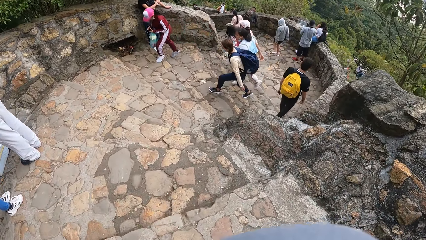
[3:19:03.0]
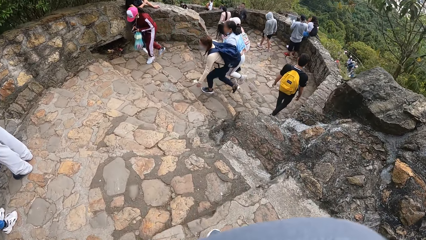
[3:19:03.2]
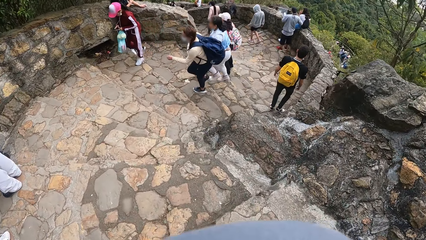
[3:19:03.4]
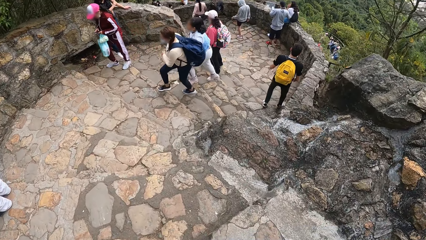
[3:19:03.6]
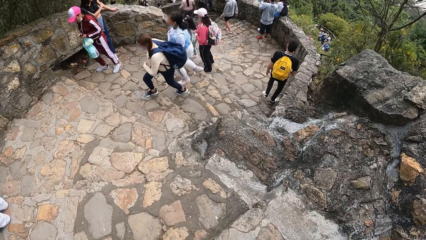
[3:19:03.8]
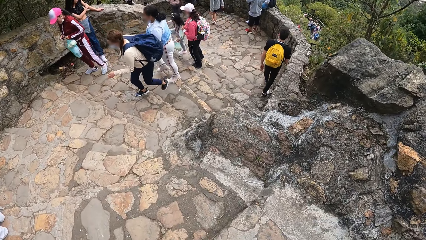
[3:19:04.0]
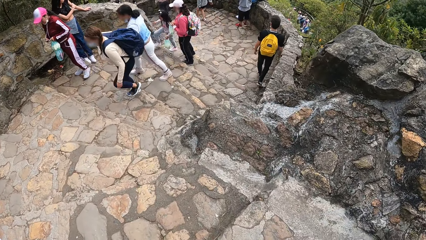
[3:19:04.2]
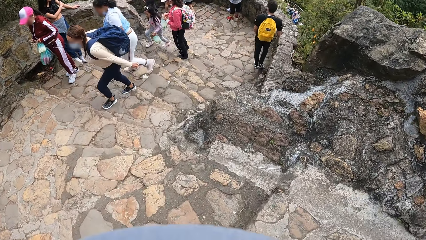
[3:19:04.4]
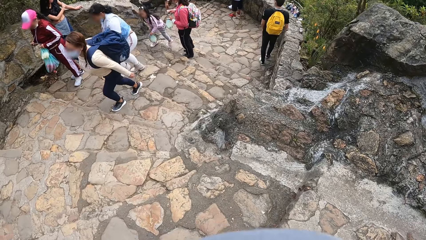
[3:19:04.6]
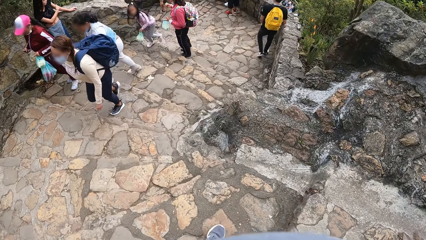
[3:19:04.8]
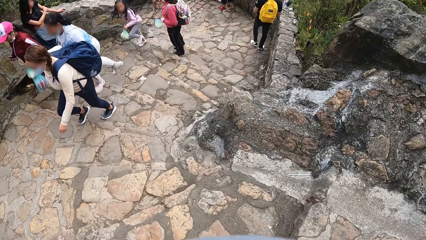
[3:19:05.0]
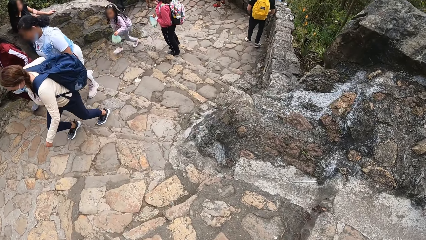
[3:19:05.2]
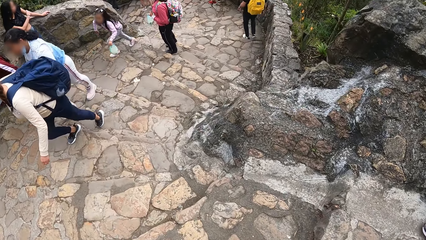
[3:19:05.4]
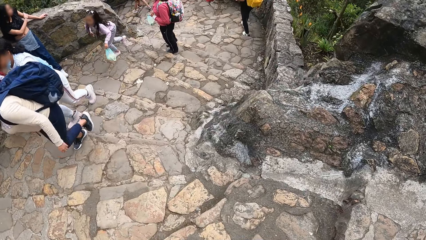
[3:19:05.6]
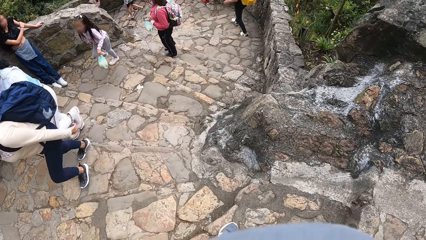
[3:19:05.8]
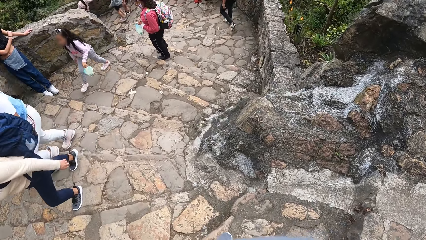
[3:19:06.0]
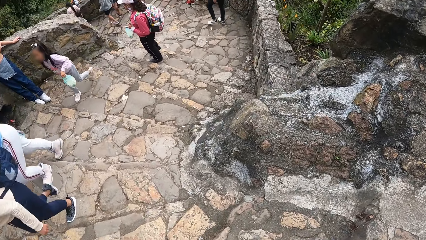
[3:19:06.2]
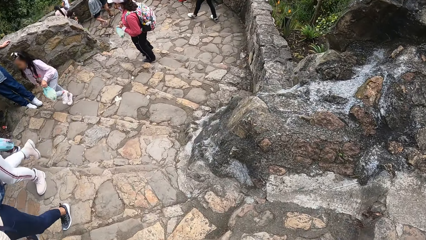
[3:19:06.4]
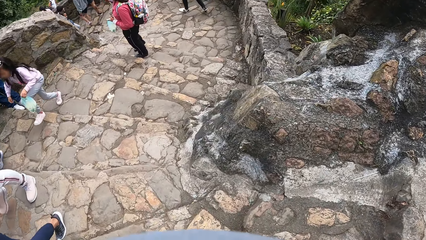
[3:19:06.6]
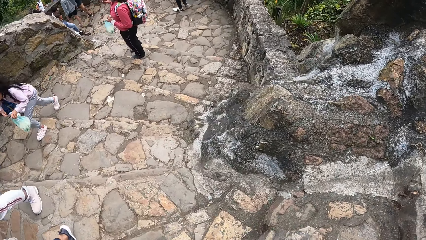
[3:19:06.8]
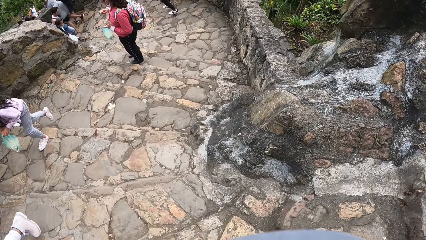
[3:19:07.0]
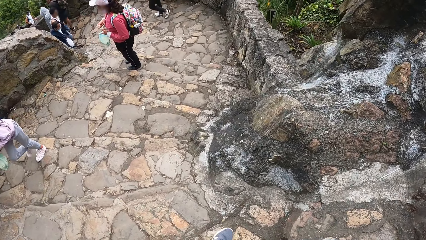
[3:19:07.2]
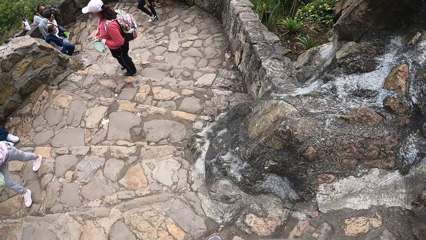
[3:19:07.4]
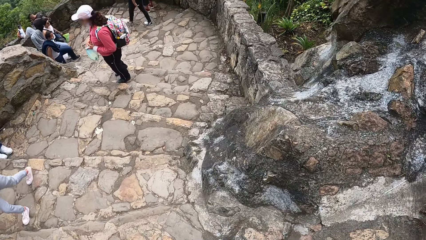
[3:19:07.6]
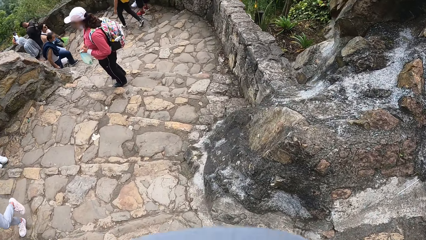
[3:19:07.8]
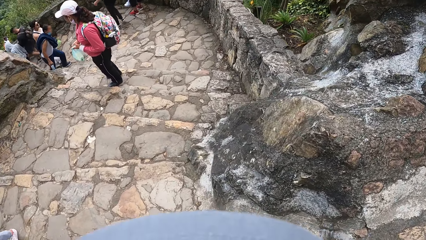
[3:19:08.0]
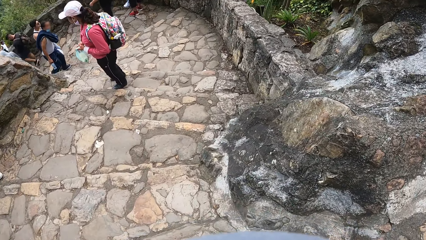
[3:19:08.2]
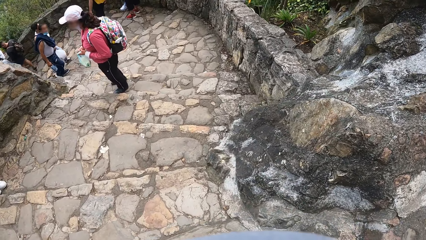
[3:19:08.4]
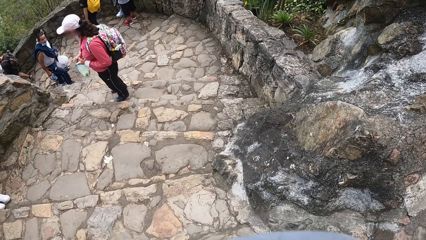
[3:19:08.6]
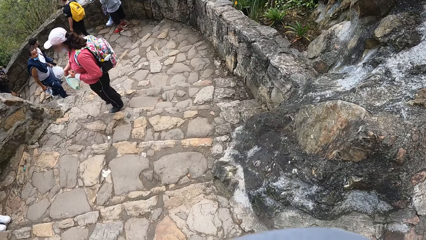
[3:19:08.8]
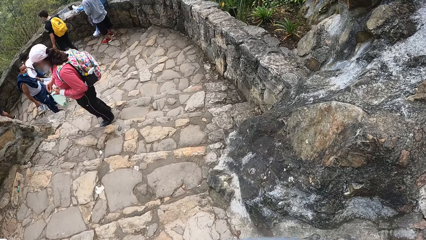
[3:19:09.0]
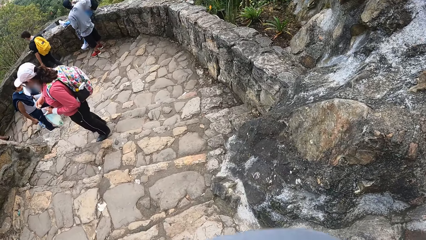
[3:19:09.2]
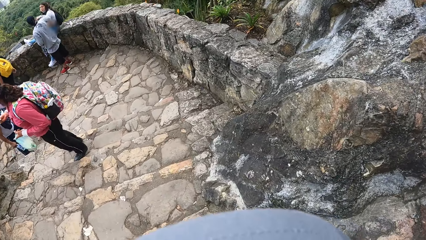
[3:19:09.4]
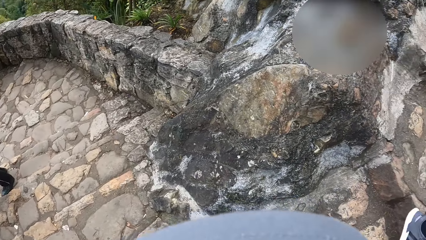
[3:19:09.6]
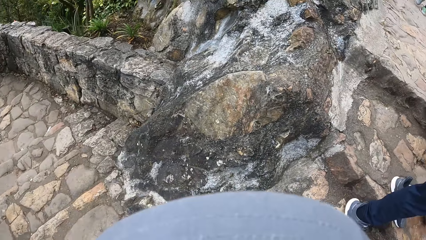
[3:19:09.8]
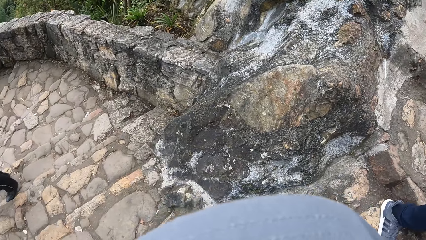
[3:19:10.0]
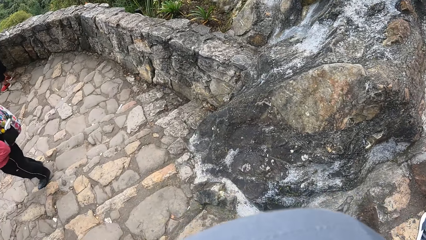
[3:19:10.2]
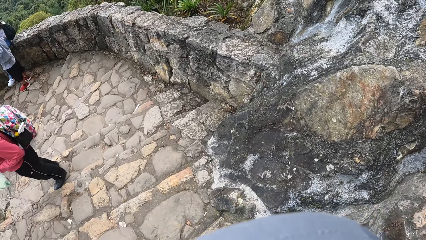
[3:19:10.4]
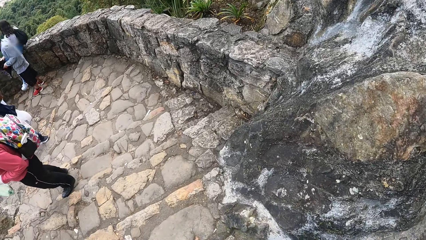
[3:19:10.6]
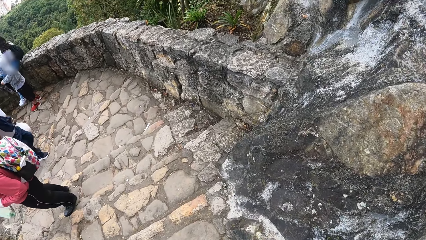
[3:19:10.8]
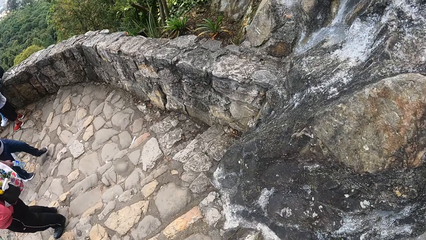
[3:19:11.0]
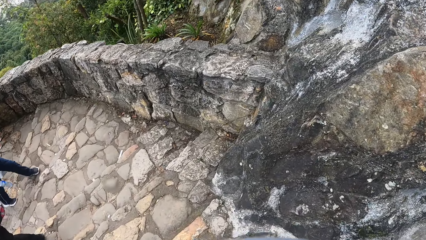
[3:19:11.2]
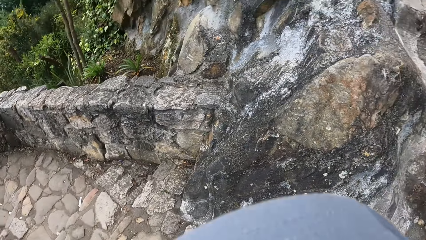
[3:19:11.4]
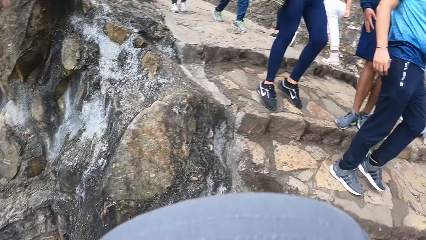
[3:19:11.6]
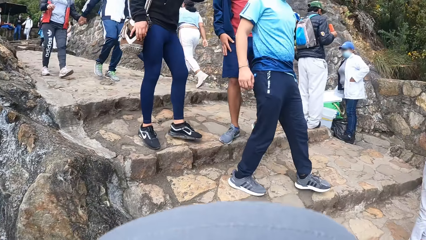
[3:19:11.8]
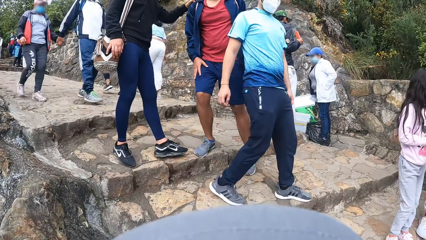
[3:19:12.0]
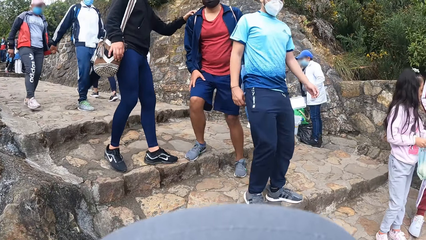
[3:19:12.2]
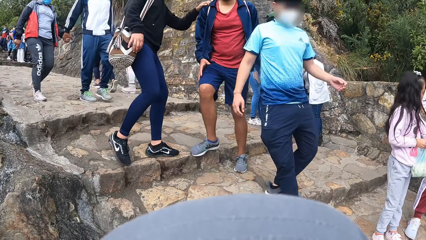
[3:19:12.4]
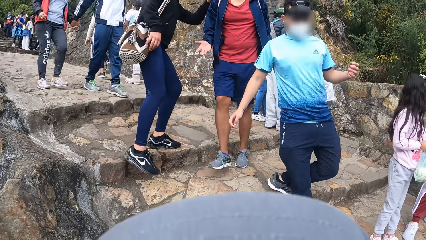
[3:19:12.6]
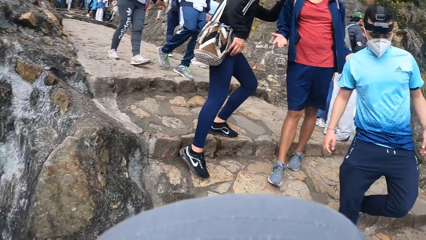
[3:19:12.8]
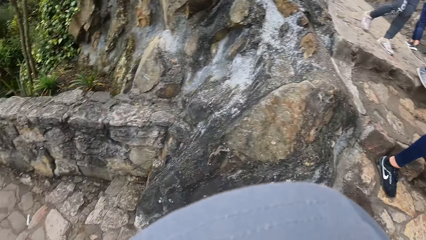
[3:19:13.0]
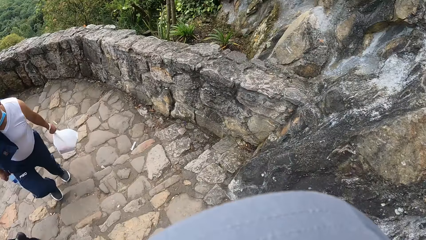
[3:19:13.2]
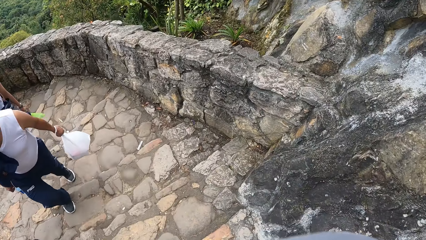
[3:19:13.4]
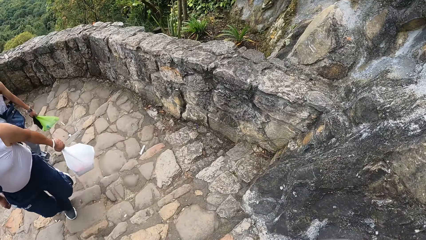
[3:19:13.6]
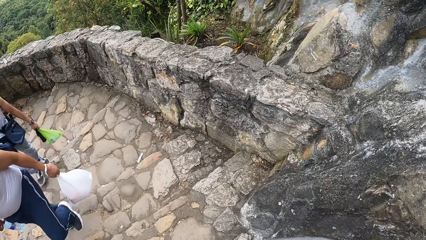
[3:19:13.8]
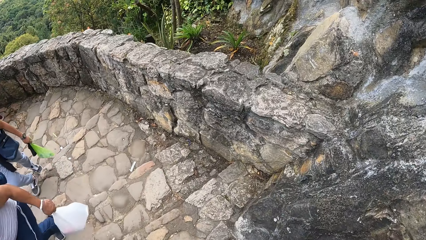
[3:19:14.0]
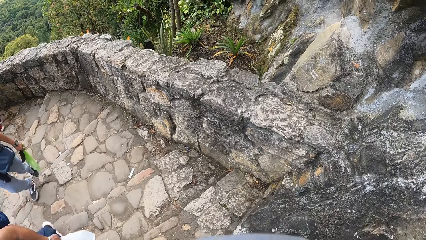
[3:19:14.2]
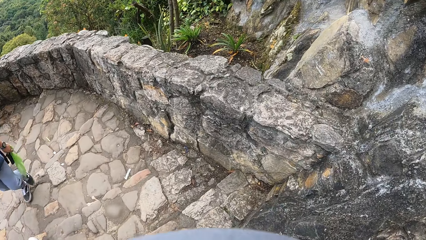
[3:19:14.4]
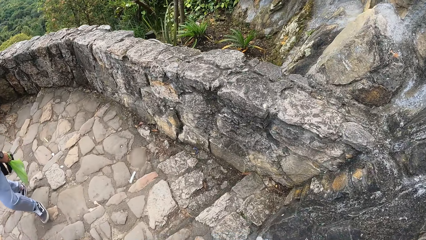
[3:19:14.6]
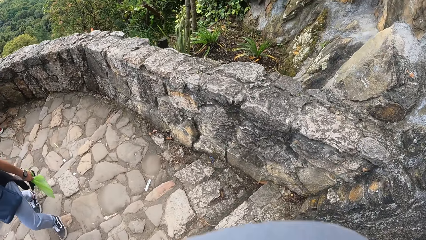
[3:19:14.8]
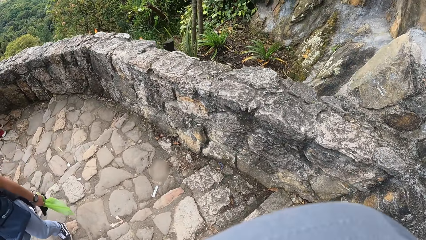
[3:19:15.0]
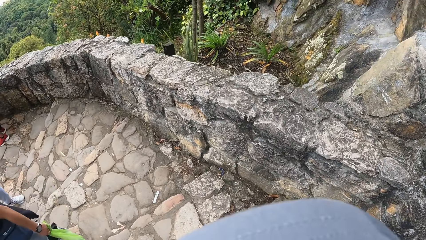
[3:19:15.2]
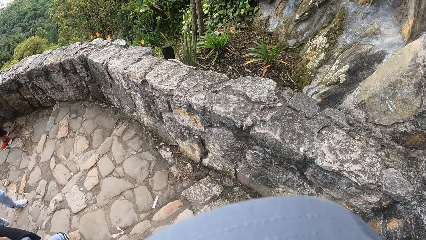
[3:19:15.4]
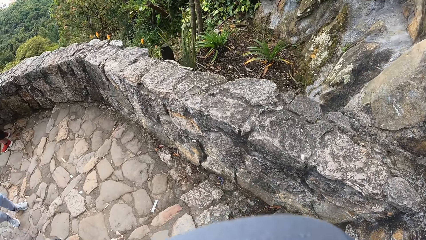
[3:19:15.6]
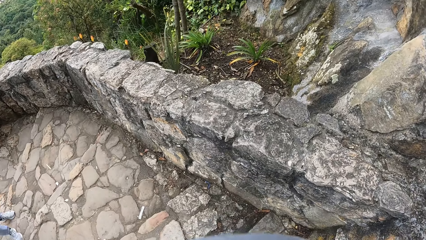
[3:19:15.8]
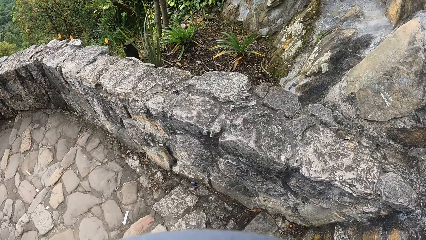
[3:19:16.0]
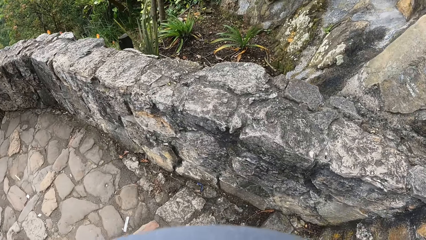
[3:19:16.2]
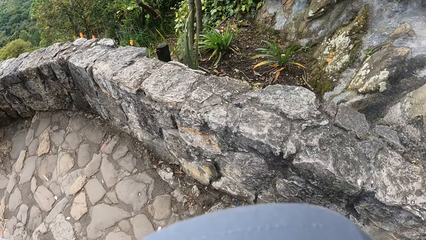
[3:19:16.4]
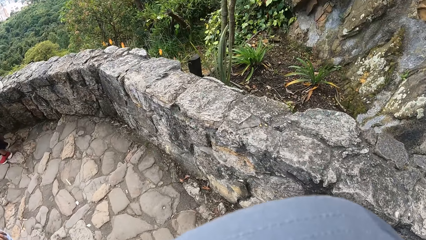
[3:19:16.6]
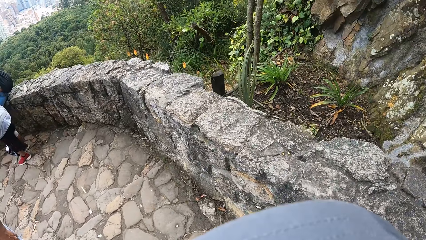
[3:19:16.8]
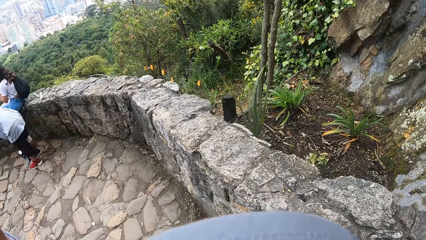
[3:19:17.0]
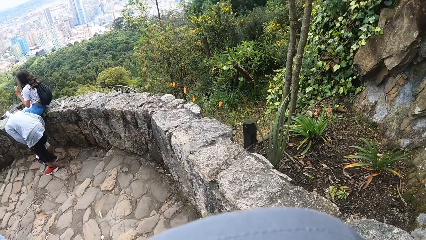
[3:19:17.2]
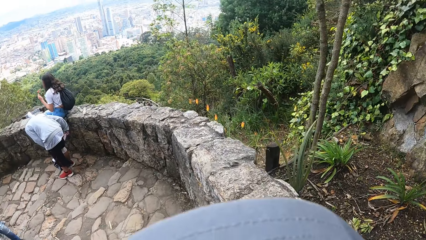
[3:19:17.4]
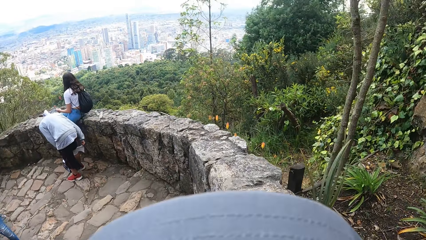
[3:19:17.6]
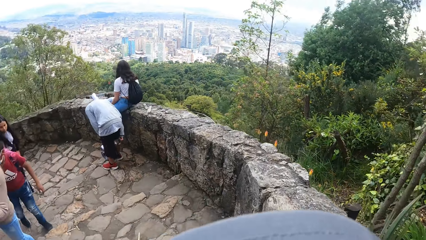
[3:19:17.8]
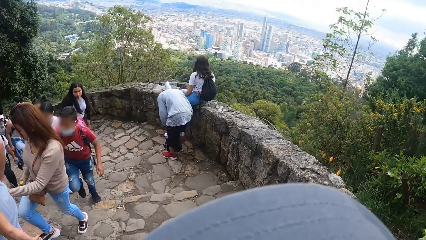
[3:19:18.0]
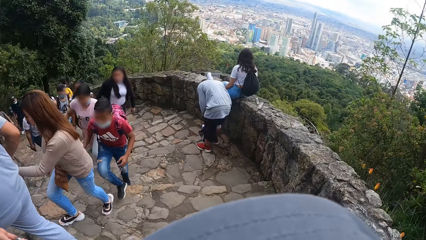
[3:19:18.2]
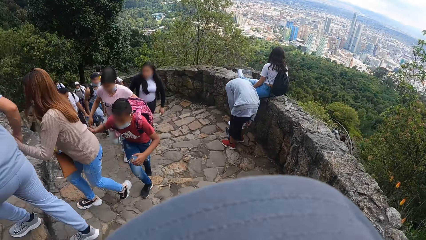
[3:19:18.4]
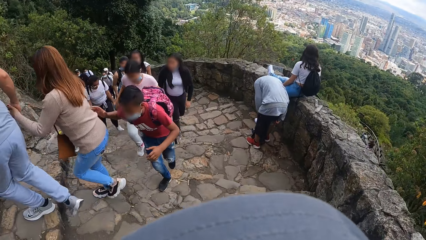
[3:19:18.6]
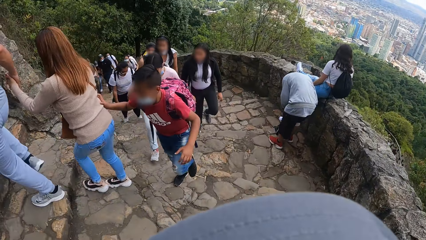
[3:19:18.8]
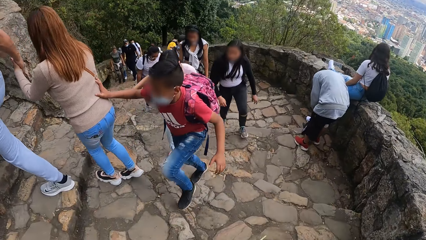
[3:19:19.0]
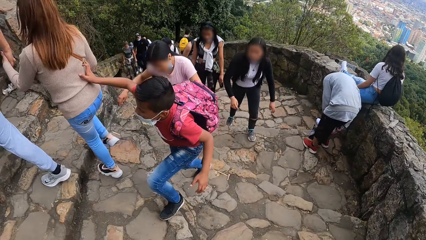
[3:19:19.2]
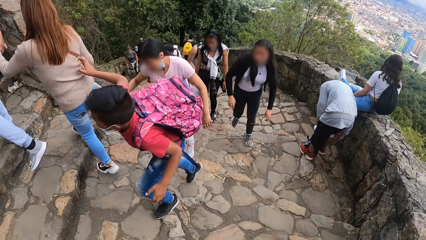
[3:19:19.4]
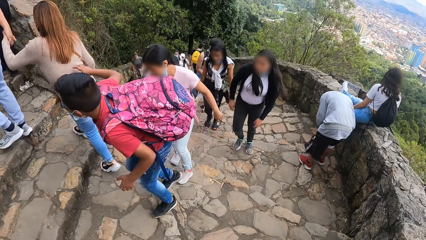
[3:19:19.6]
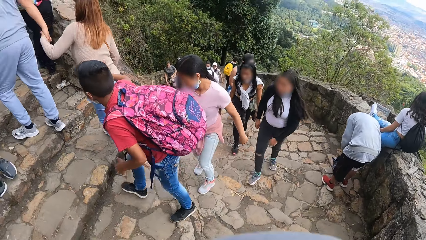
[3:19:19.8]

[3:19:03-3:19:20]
The camera wearer walks in the park.
